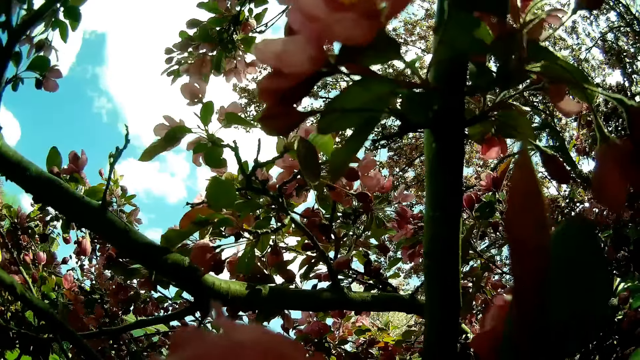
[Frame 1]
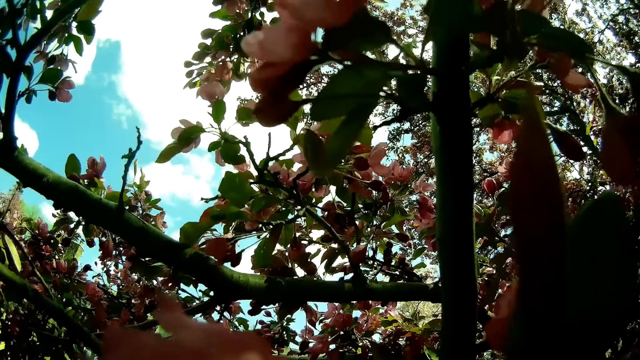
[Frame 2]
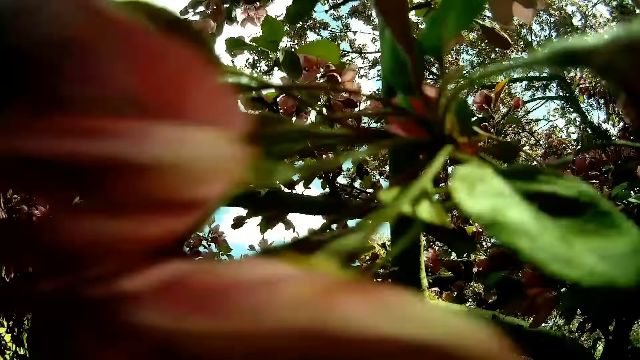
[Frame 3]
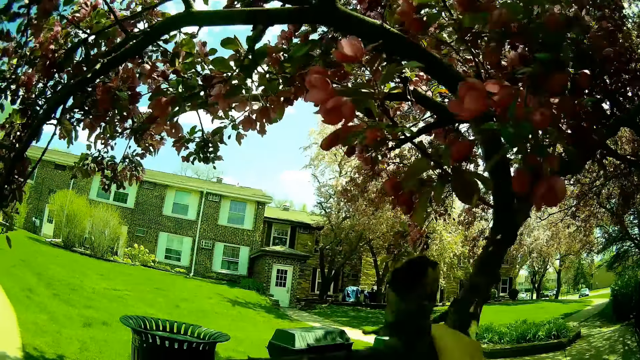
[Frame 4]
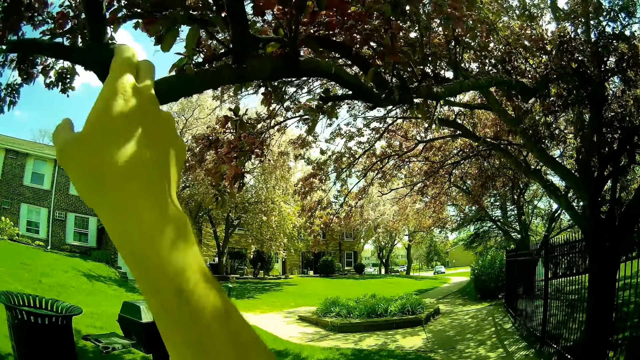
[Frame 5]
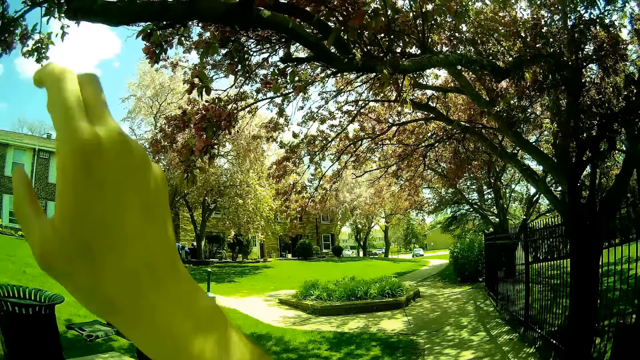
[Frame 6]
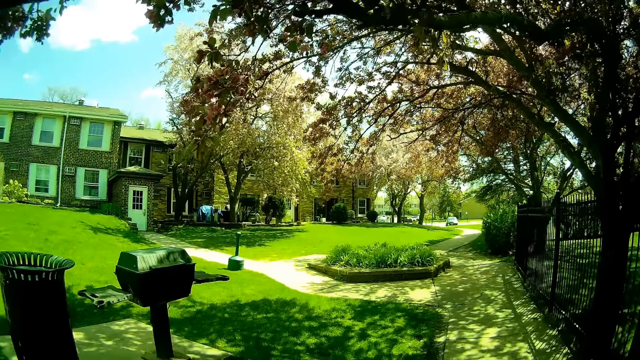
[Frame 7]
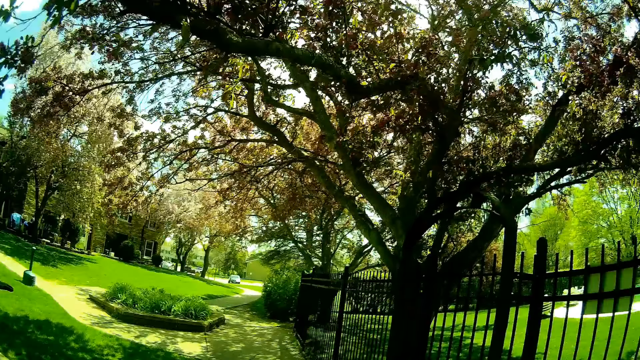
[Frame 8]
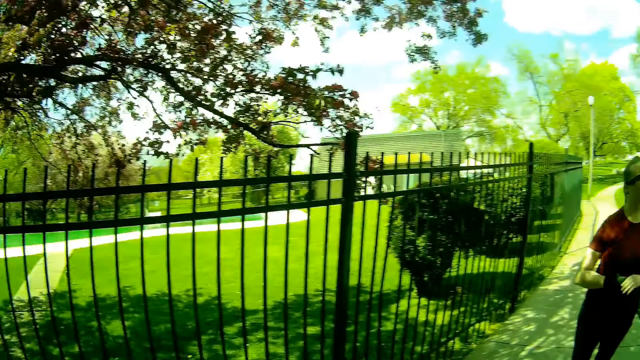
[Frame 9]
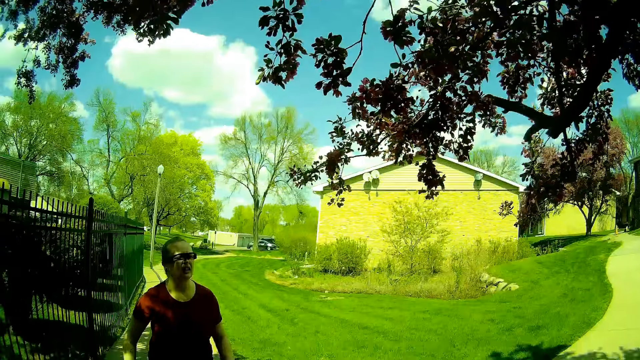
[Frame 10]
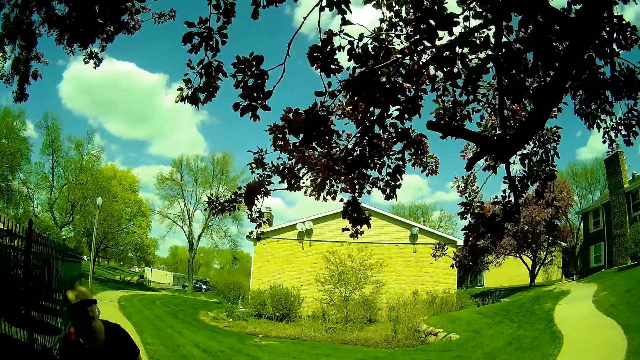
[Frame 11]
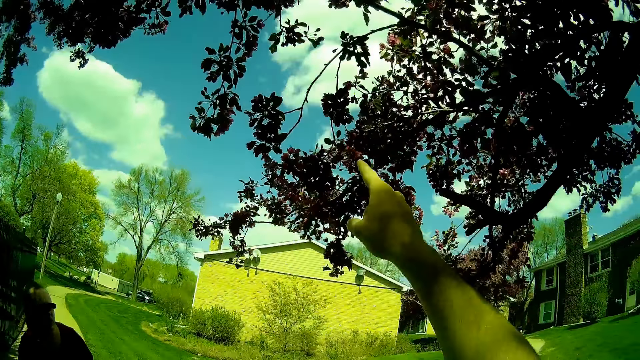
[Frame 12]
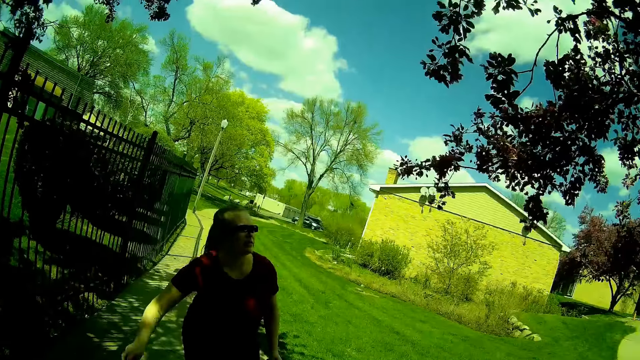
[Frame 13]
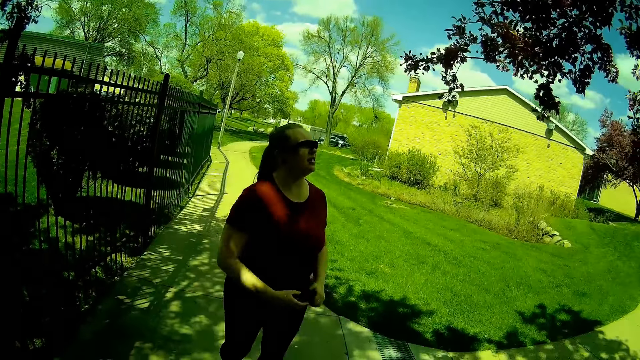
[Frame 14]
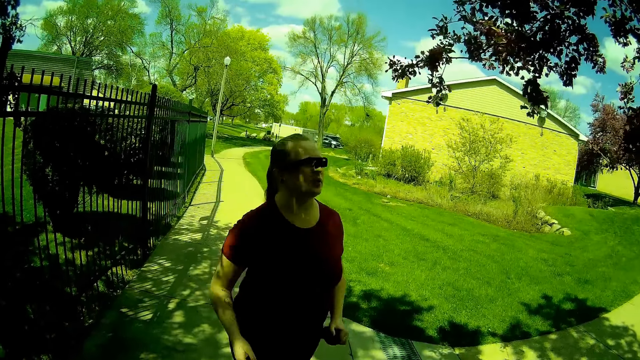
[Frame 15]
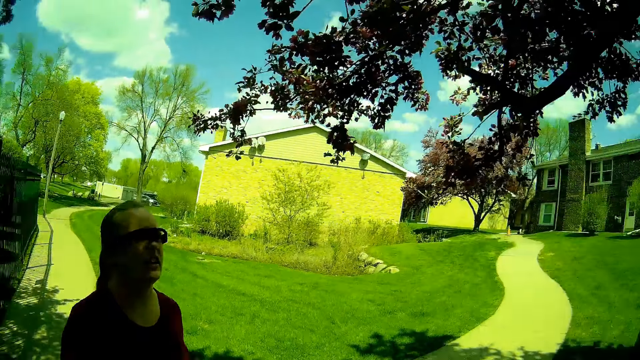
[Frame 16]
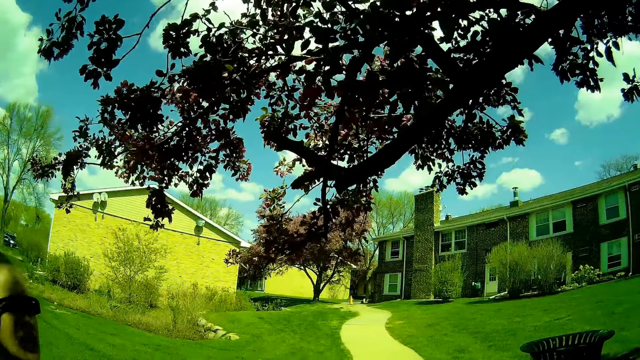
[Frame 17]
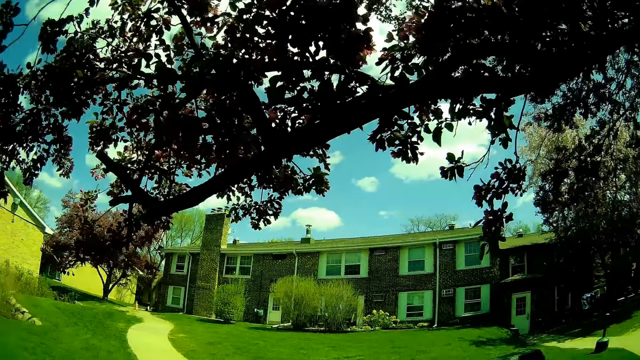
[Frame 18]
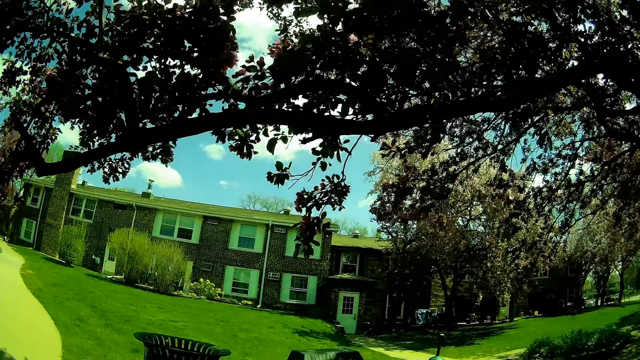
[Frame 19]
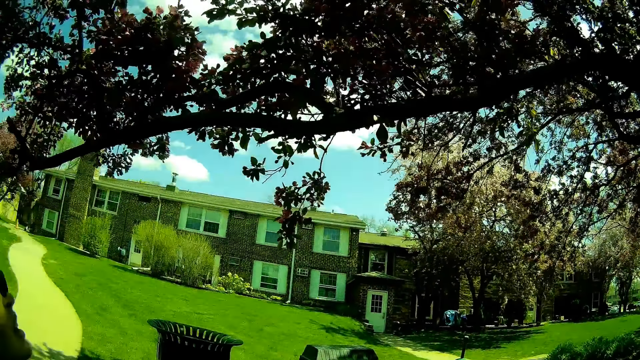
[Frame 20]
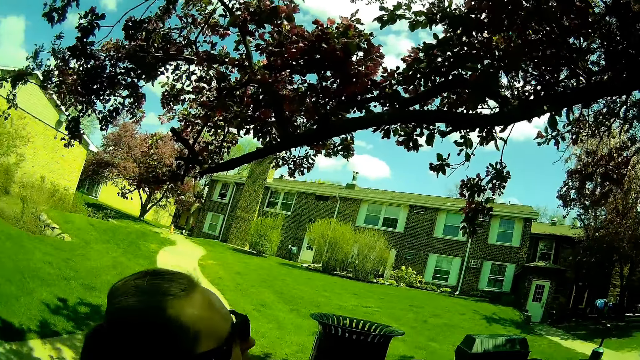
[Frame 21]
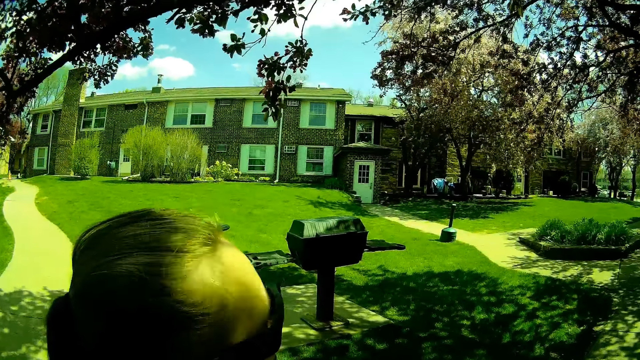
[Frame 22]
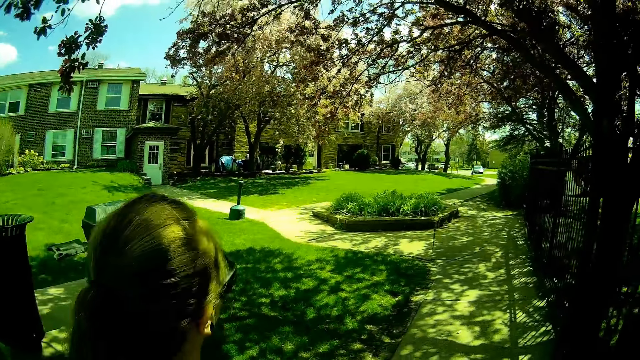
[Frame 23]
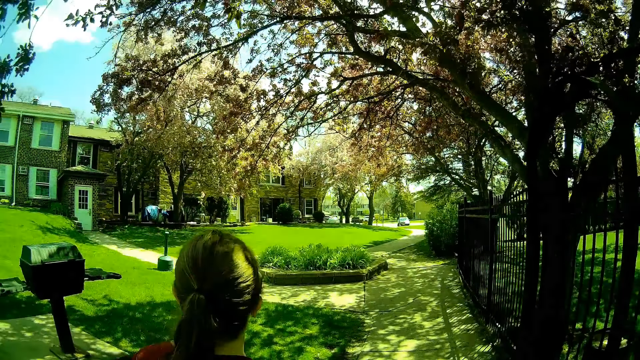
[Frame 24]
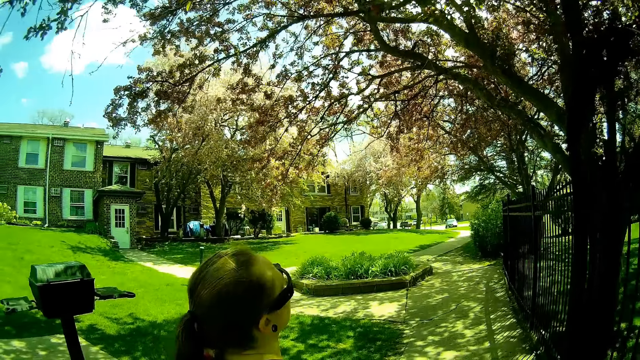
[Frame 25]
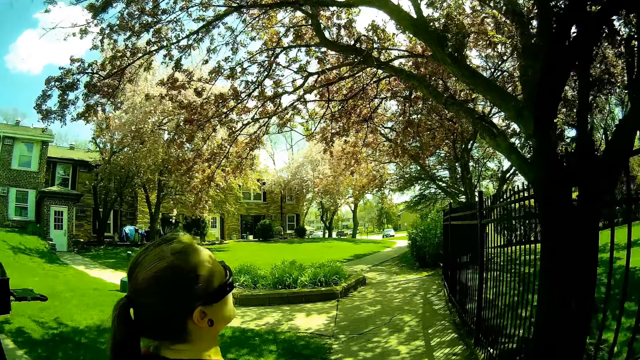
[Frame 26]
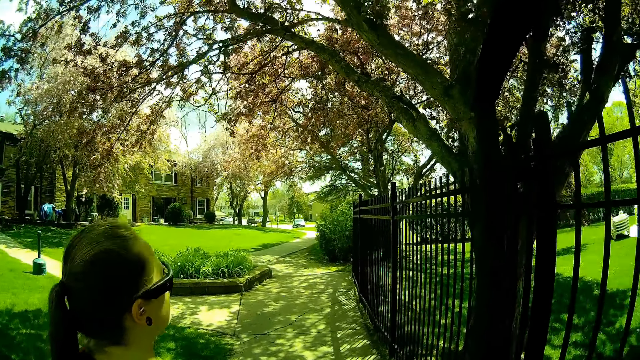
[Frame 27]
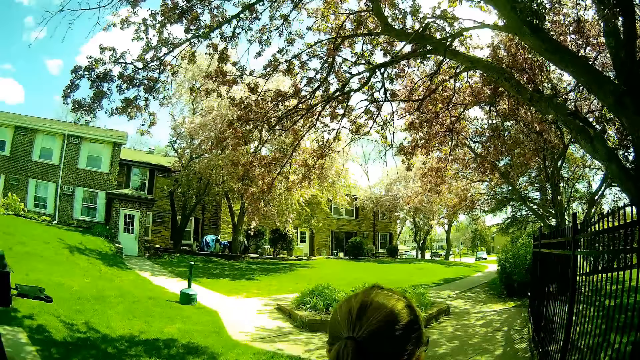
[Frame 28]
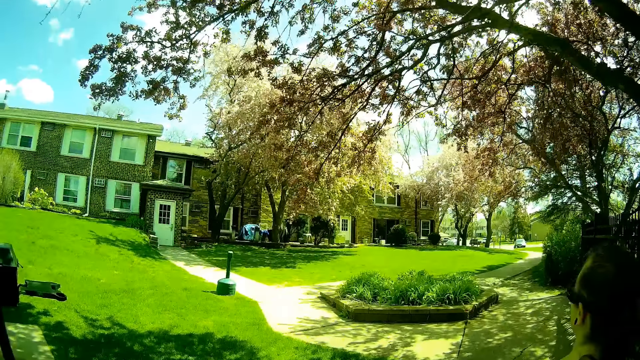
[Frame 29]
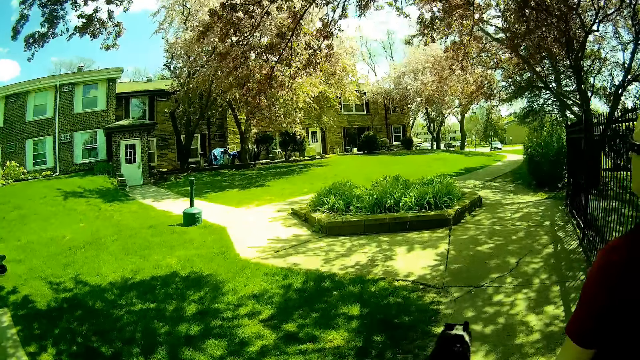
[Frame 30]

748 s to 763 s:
The camera wearer removes his right hand from the tree branch. He interacts with a person. He points towards the tree. The camera wearer and the person view the tree. The camera wearer and the person walk around in the compound.

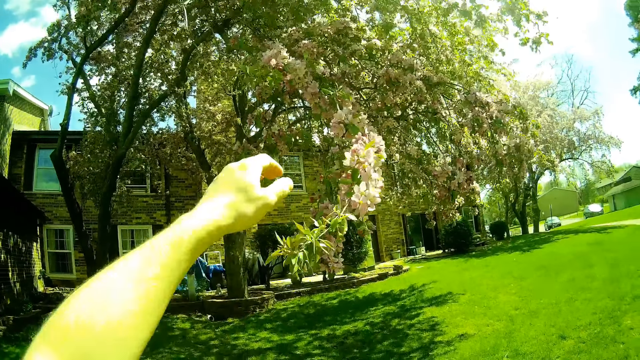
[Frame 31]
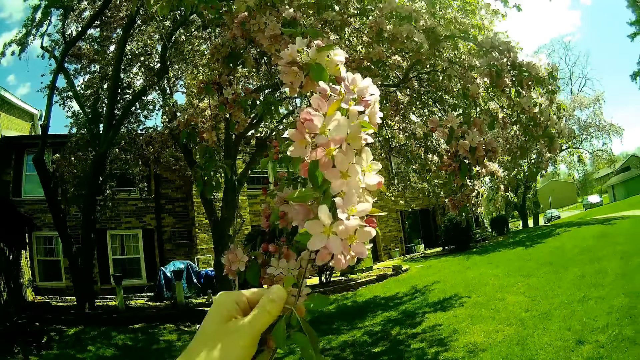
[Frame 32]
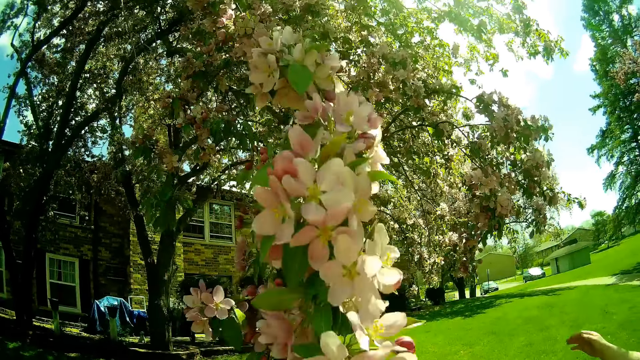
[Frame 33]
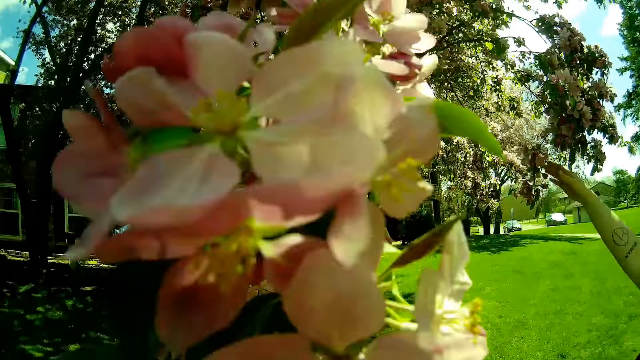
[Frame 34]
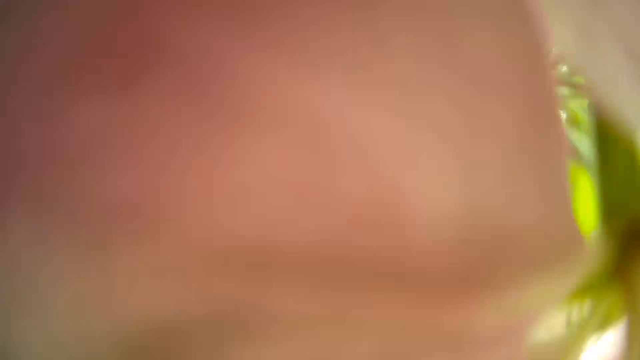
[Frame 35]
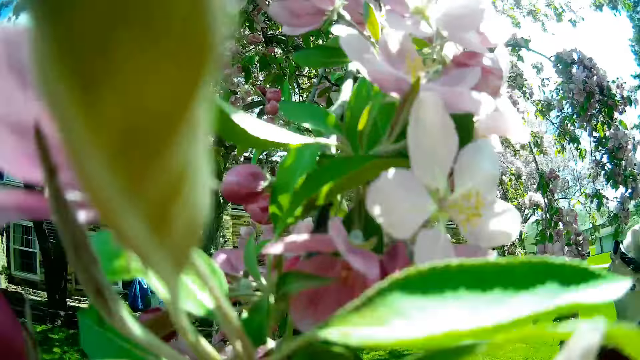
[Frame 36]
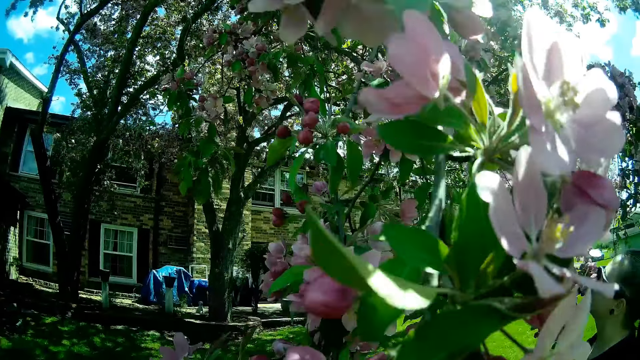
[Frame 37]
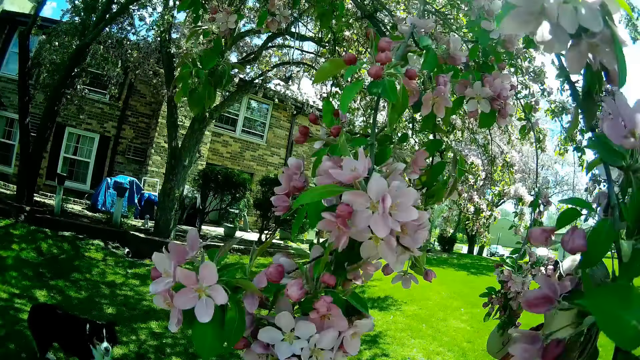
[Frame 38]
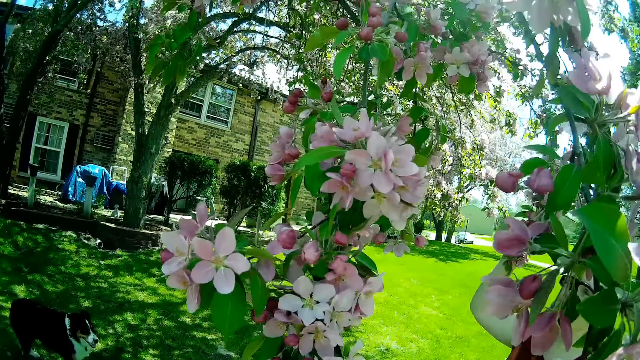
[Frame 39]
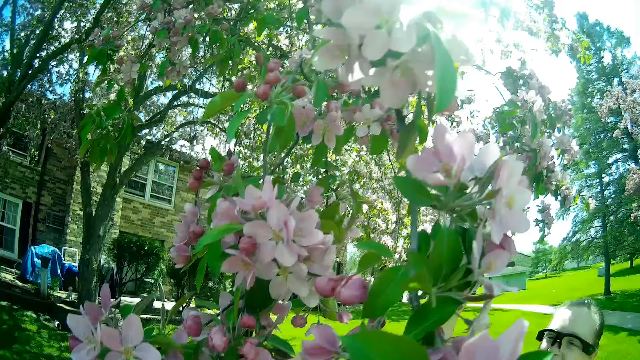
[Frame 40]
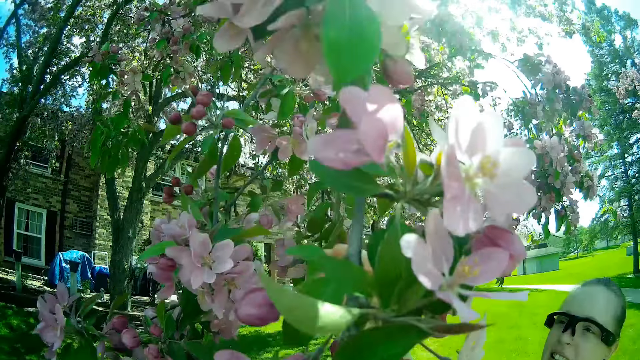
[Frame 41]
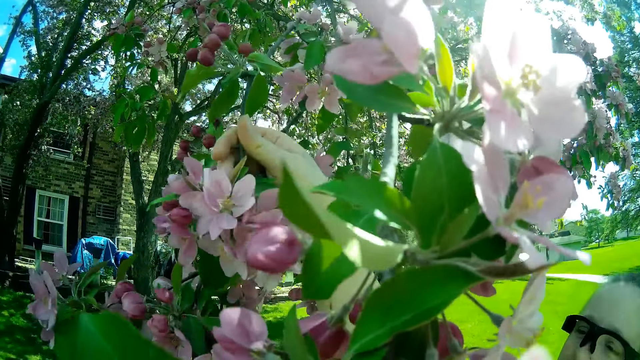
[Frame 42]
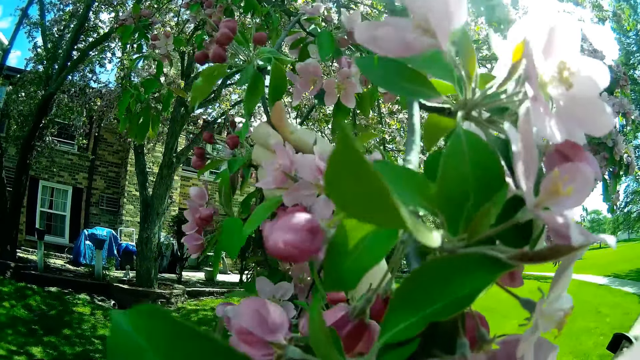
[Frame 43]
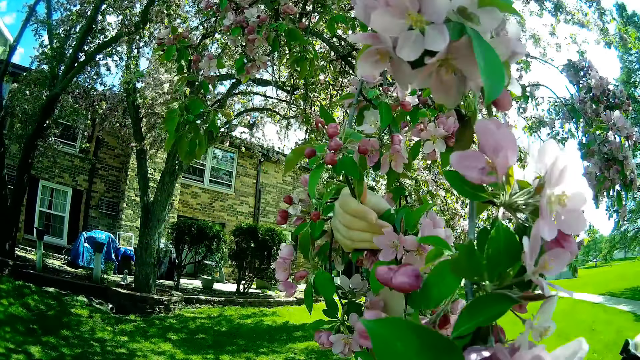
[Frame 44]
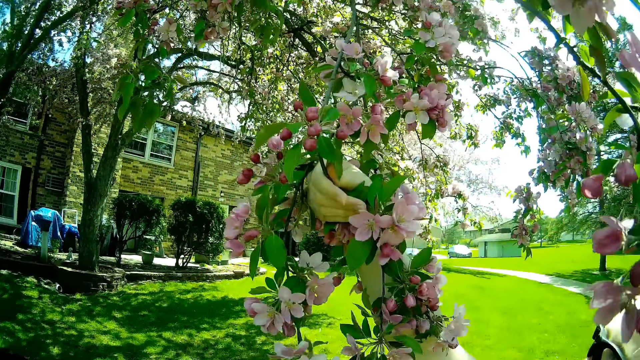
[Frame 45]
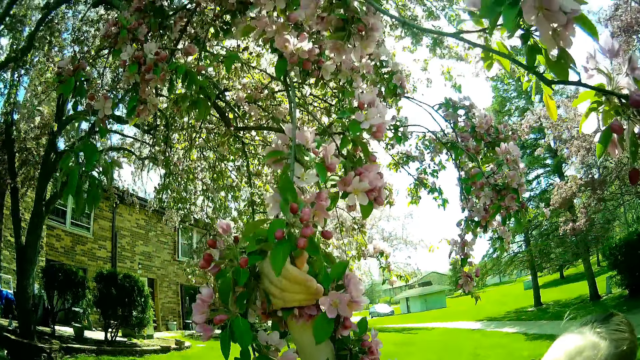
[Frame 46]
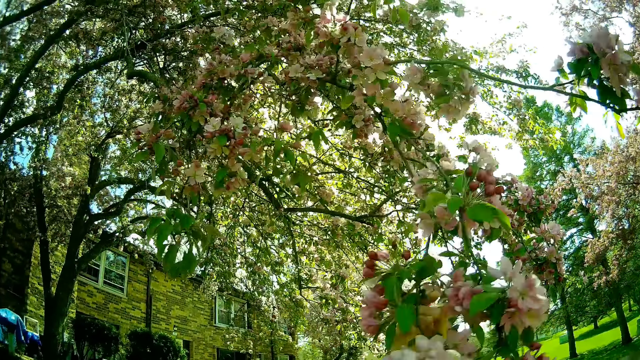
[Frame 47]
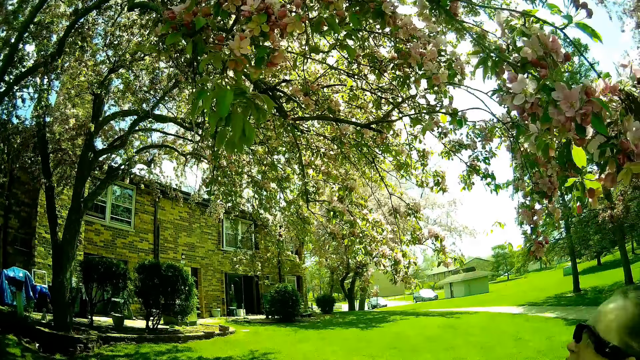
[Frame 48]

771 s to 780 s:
The camera wearer holds a flower branch with his left hand. He pulls a tree branch. A woman stretches a hand towards the tree branch. The woman holds the flower branch with her right hand. The camera wearer views around the tree branch. He pulls the tree branch.
